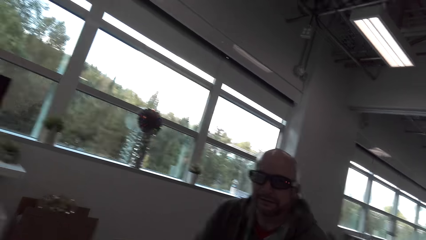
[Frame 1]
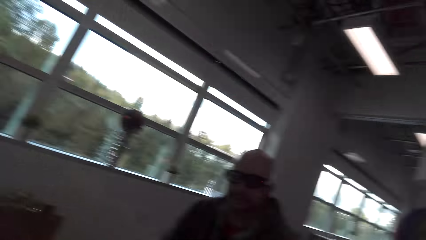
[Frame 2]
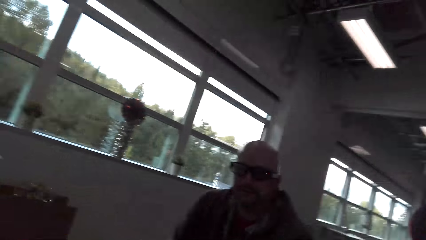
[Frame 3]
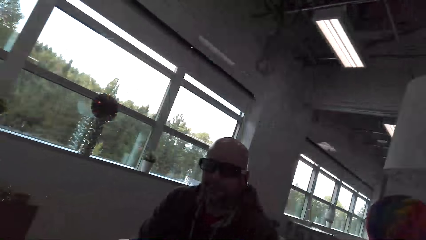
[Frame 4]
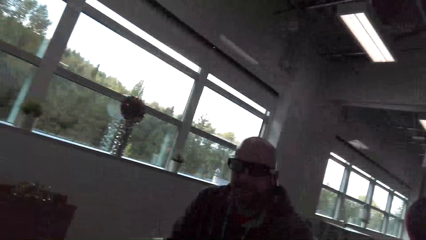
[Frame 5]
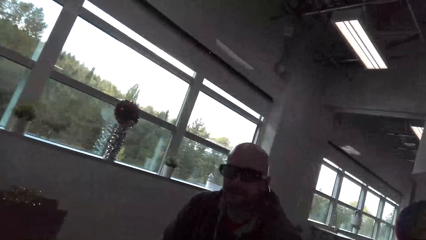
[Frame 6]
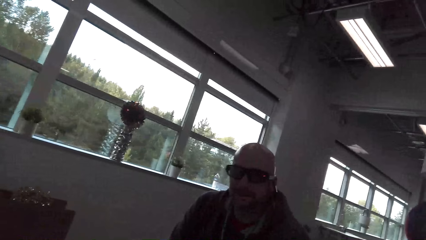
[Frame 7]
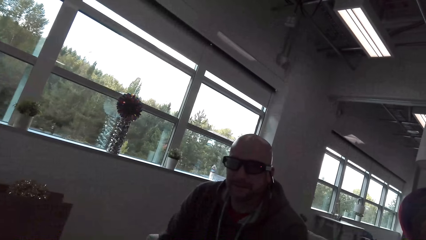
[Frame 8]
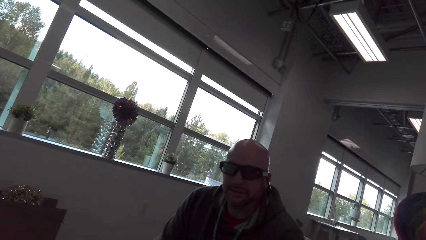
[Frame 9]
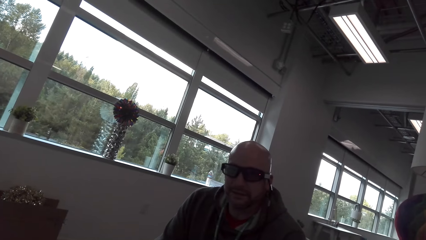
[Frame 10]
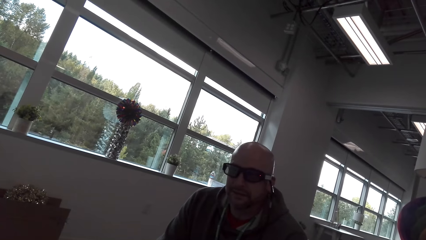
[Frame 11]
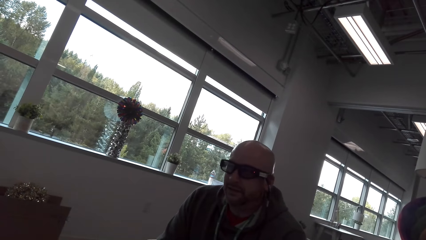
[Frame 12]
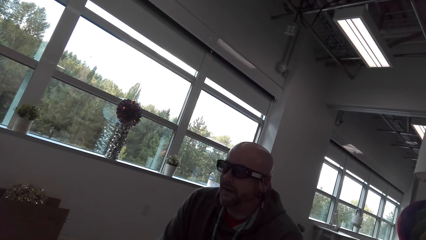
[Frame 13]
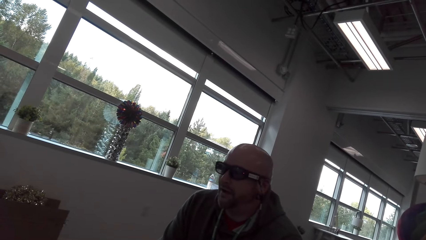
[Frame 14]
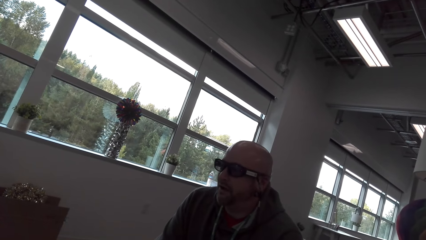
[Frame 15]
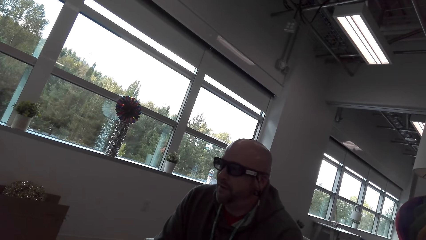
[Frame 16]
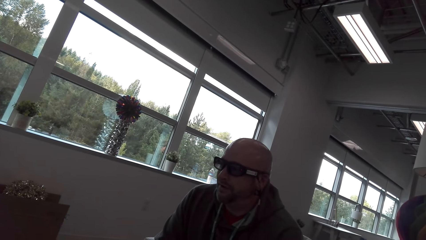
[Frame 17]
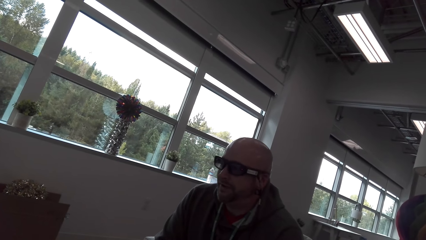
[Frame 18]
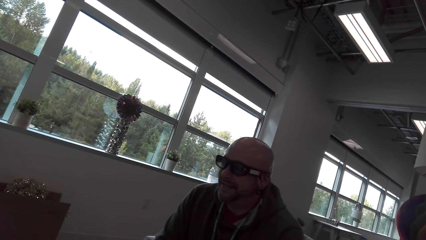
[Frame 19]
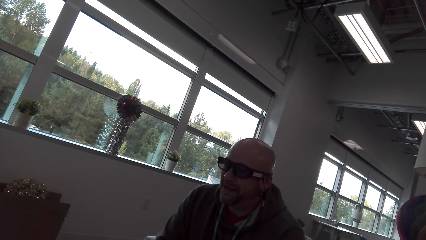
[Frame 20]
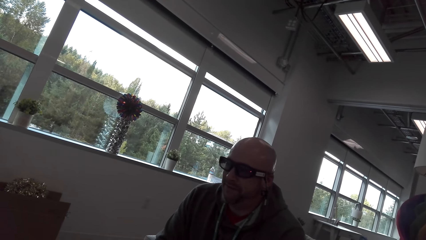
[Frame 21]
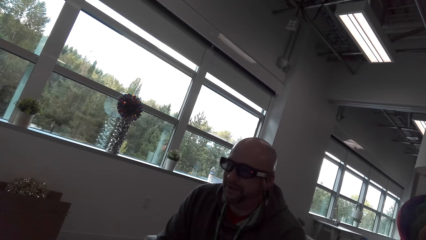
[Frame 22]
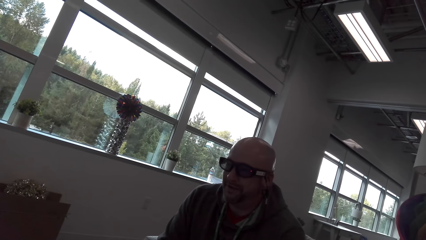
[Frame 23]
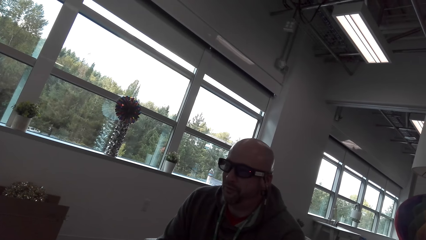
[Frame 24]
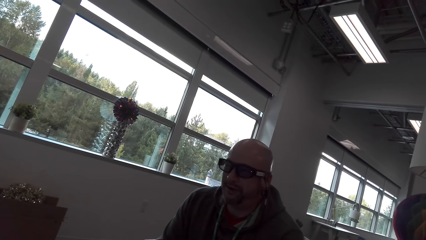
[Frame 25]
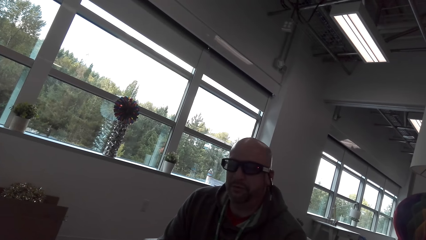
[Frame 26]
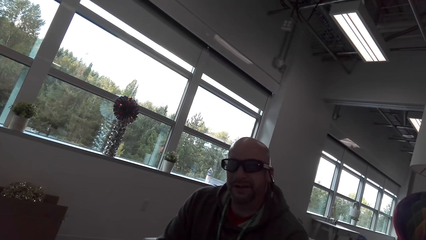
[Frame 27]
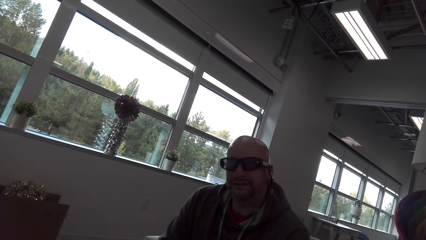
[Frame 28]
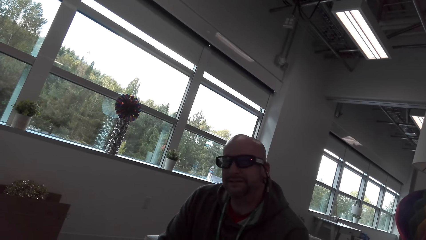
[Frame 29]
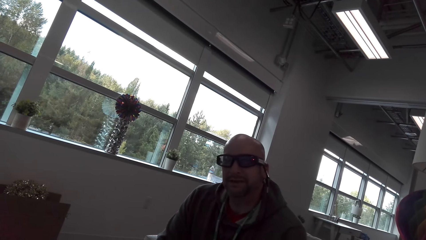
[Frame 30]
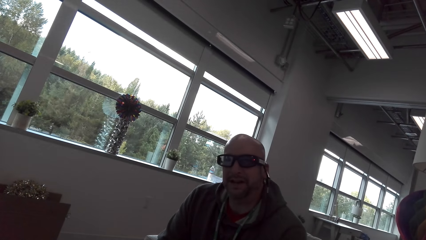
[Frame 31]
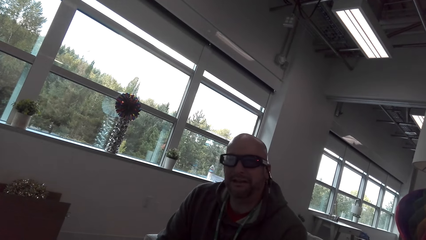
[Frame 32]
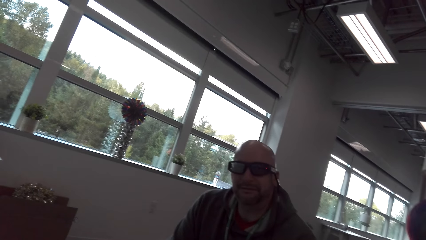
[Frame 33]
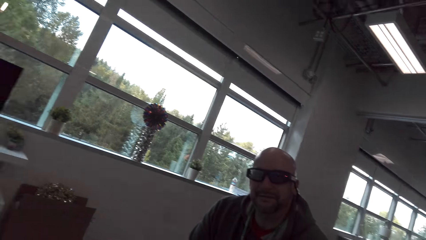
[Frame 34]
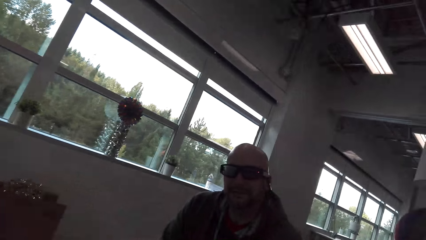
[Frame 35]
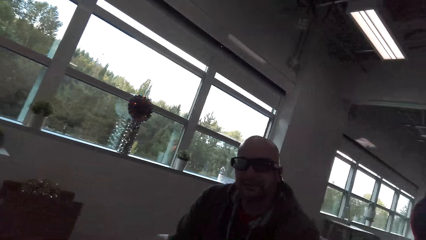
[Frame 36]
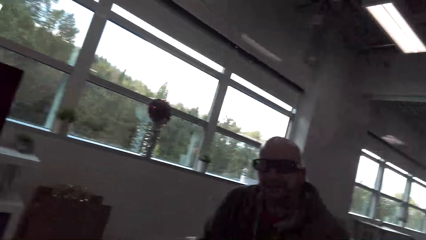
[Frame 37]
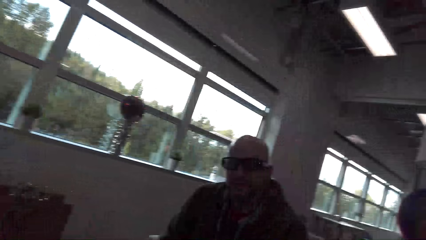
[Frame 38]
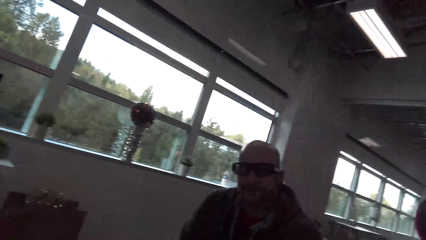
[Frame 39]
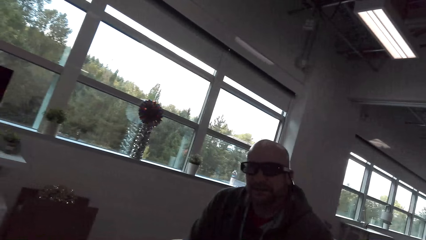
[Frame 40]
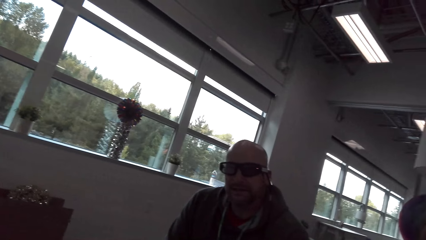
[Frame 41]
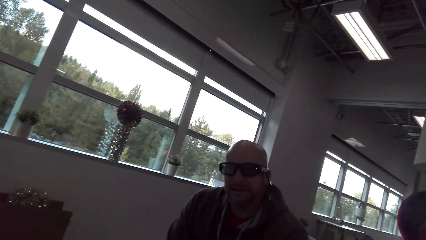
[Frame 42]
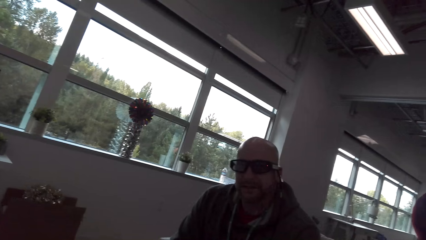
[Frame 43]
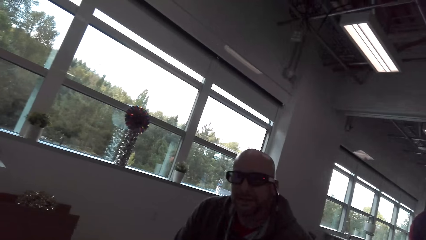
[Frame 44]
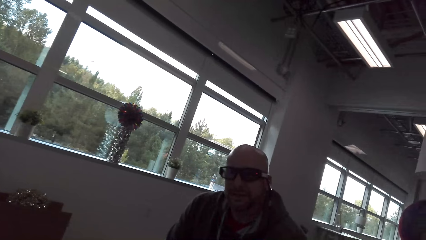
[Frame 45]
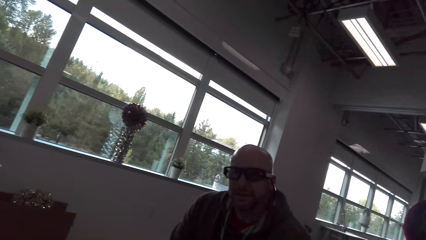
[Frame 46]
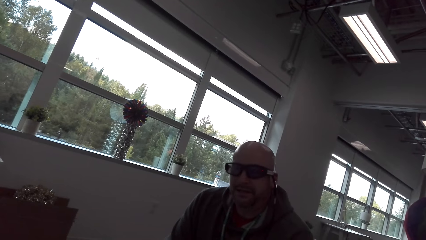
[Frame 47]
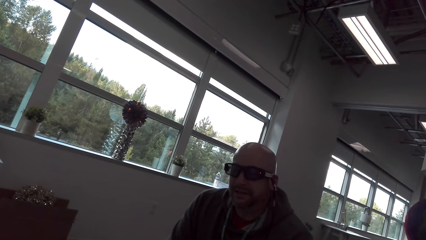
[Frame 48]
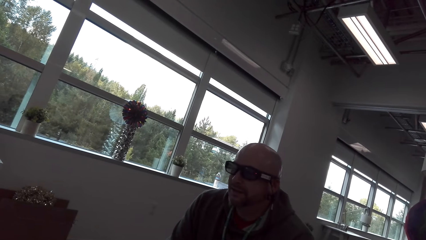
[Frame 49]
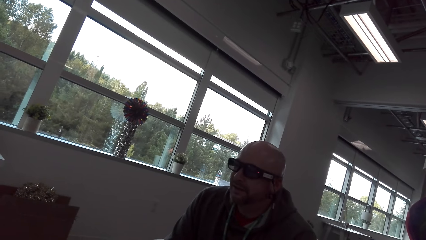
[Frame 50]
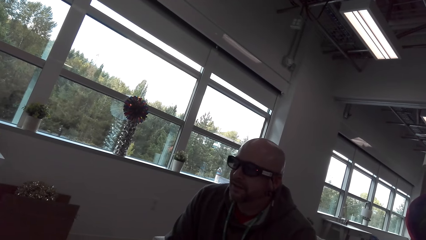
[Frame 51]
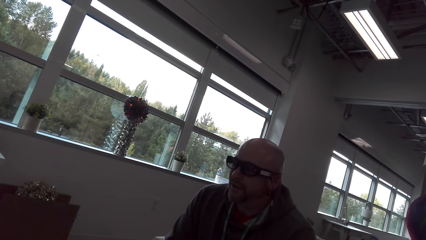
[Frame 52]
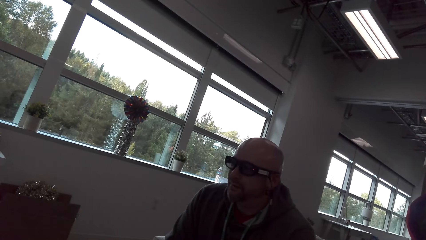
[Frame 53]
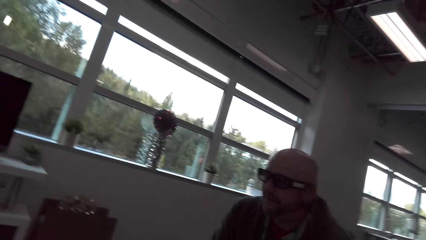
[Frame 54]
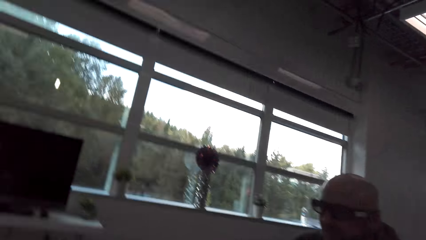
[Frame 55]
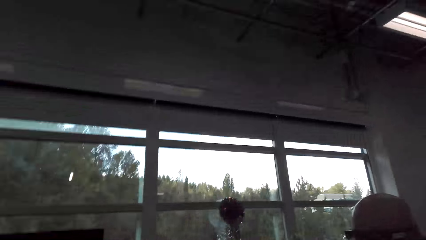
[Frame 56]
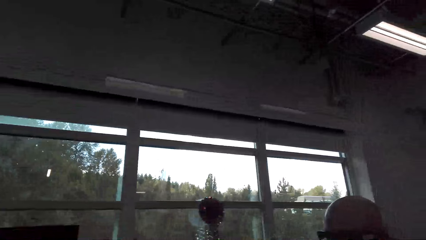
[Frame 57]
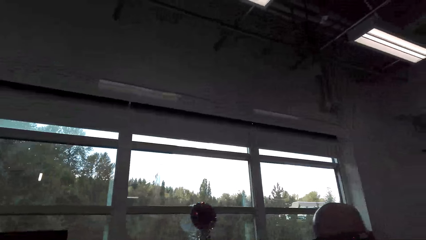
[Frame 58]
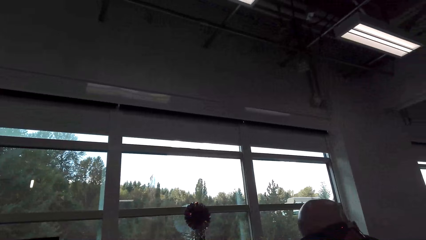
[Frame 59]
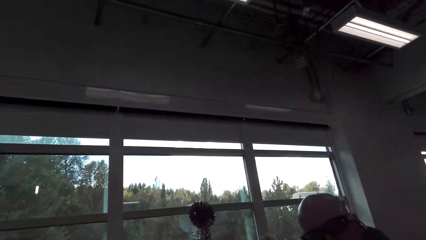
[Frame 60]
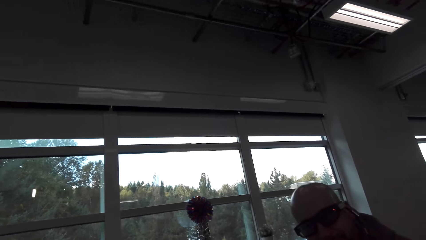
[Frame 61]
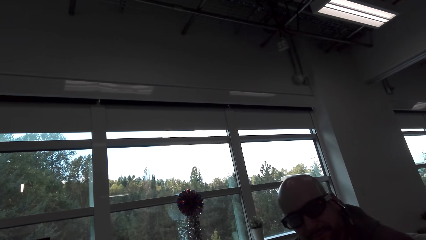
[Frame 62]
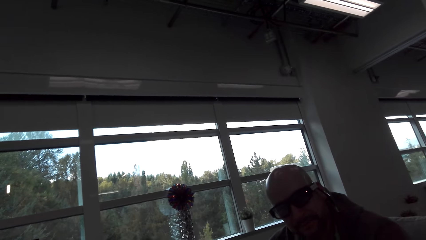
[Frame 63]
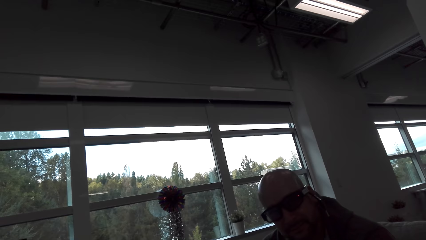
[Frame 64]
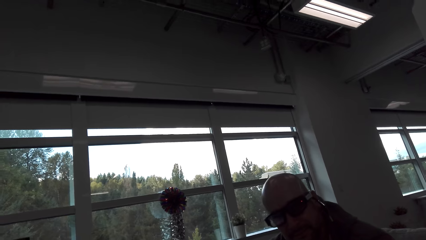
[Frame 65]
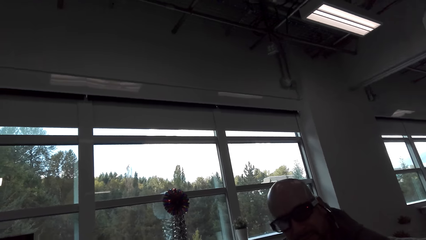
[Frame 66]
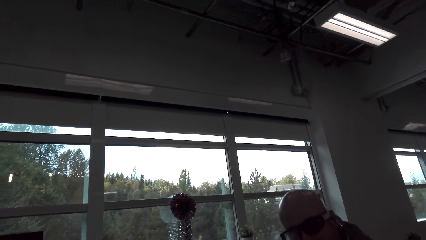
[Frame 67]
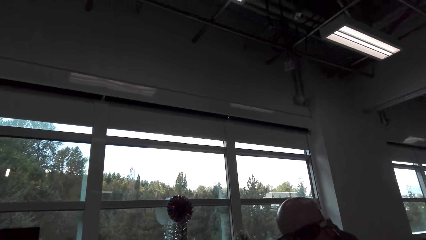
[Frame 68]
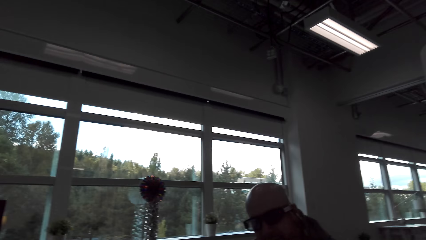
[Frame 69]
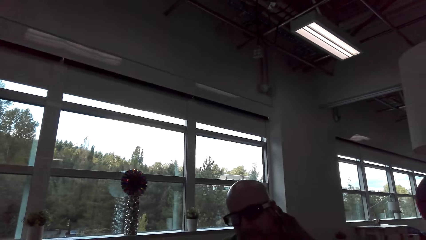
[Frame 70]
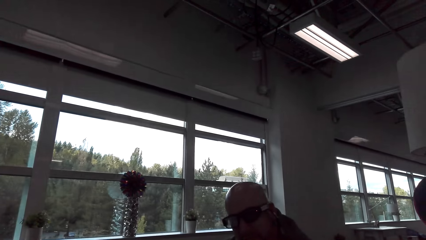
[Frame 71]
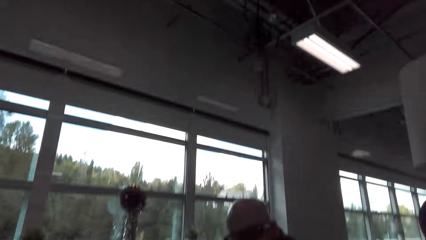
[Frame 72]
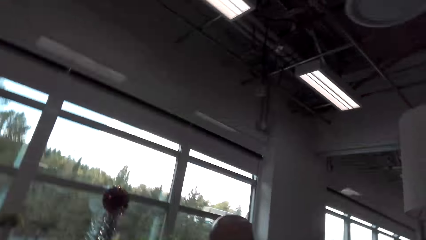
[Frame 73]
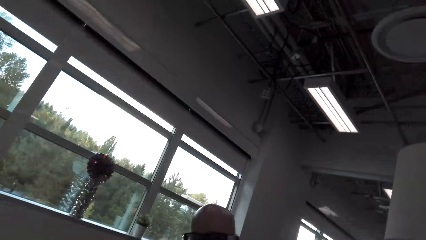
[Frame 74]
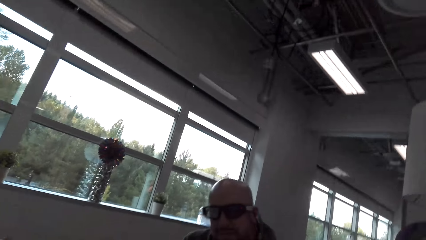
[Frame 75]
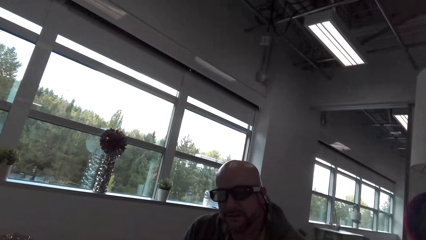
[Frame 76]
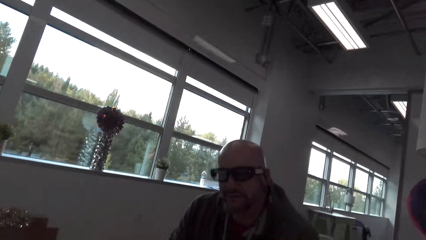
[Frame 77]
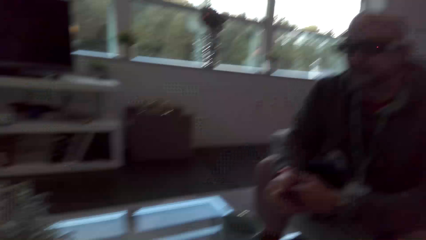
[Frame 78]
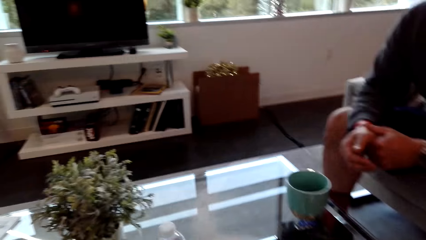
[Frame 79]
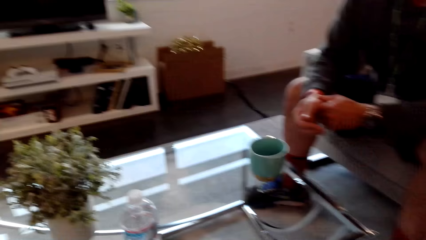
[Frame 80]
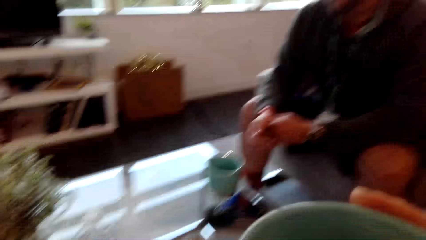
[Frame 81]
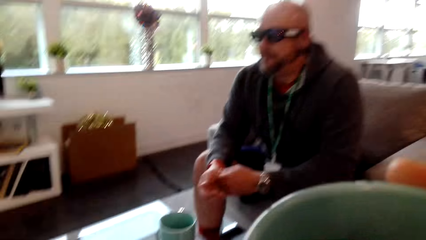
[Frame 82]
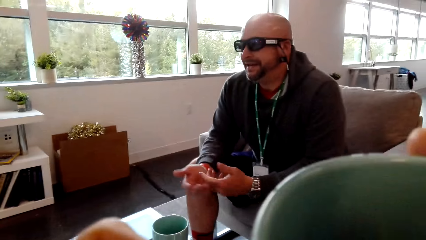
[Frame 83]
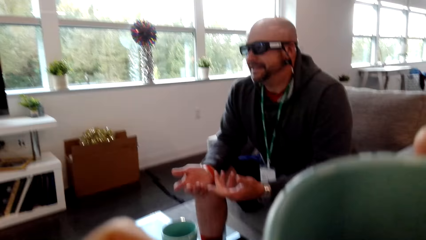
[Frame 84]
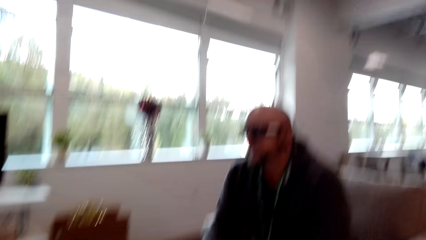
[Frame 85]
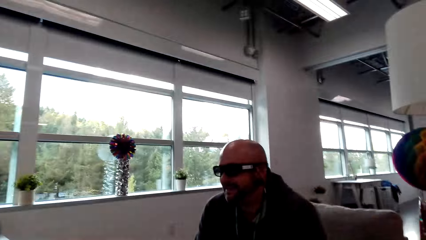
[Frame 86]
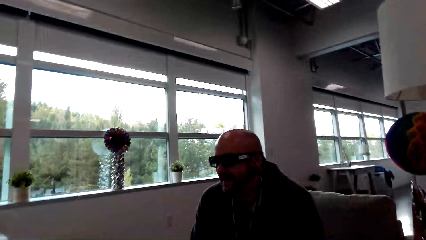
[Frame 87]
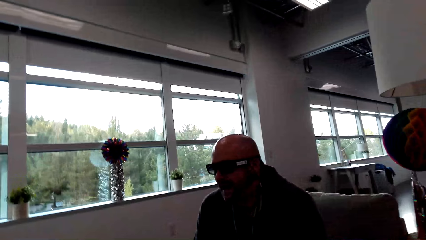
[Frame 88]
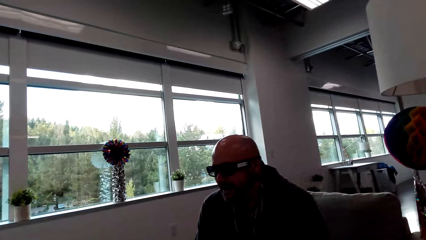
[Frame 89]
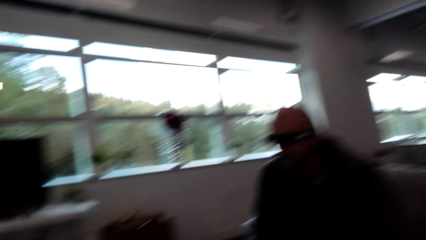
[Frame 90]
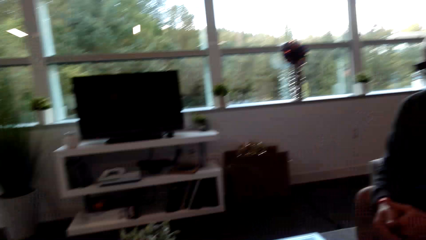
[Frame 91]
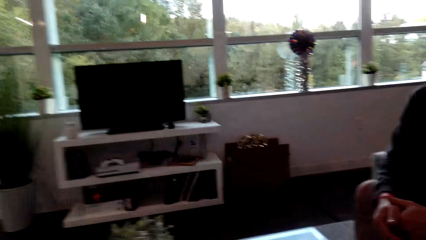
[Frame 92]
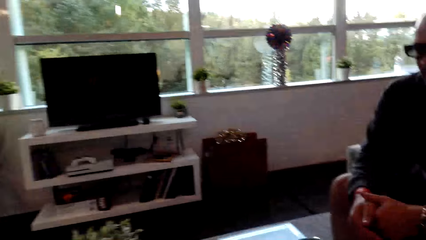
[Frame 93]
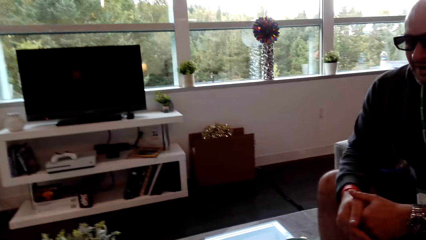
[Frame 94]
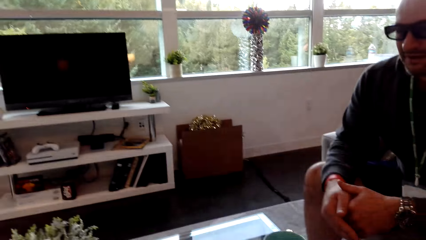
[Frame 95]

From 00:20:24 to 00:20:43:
The camera wearer converses with a man. The man converses with the camera wearer. The camera wearer converses with the man. They look around. They converse with the man. They lift the cup. They drink the coffee. They look around.
